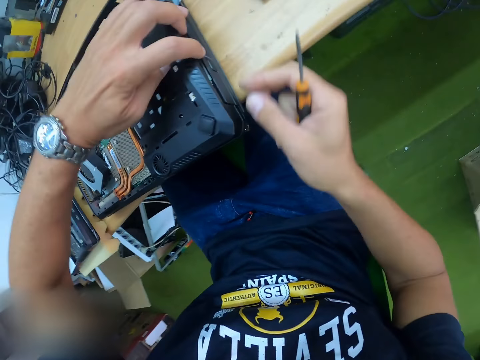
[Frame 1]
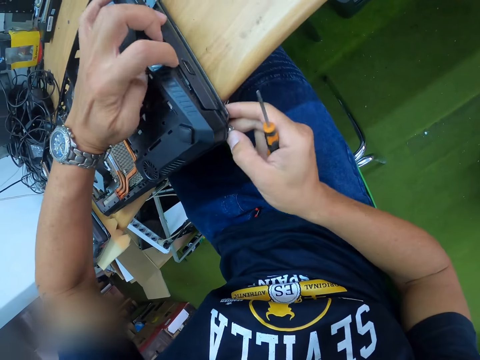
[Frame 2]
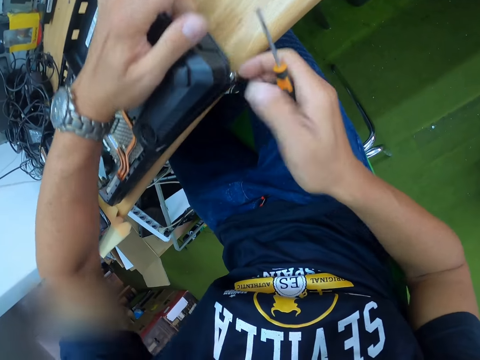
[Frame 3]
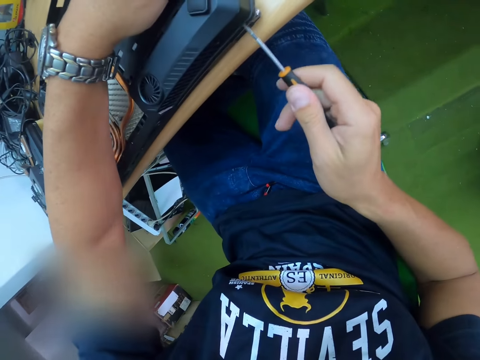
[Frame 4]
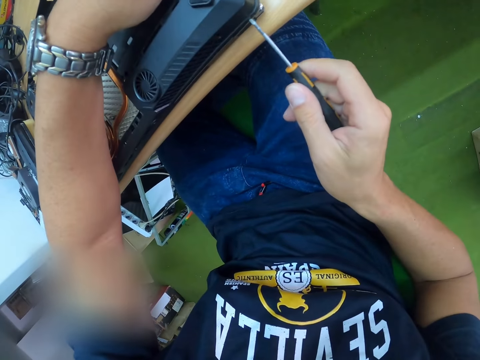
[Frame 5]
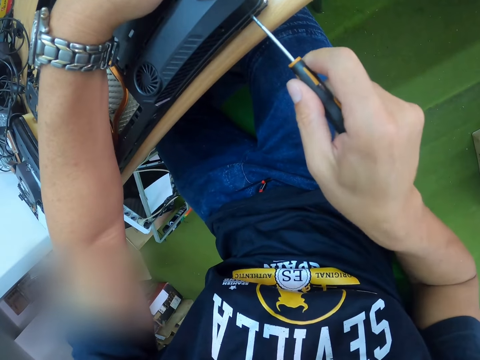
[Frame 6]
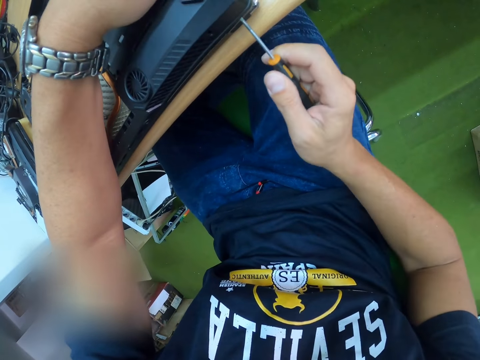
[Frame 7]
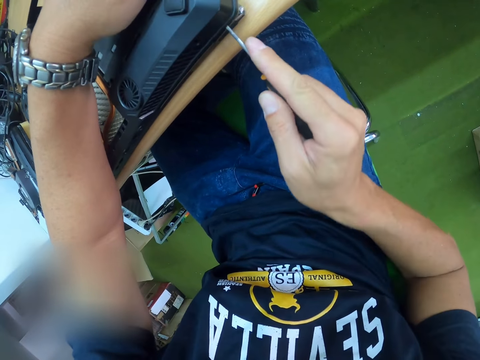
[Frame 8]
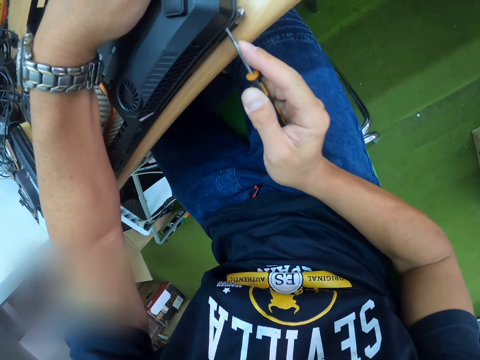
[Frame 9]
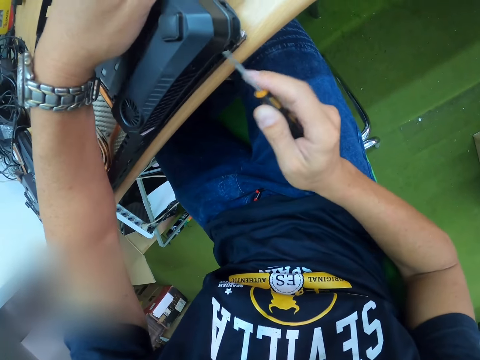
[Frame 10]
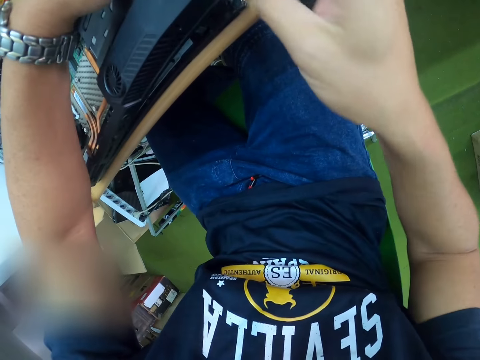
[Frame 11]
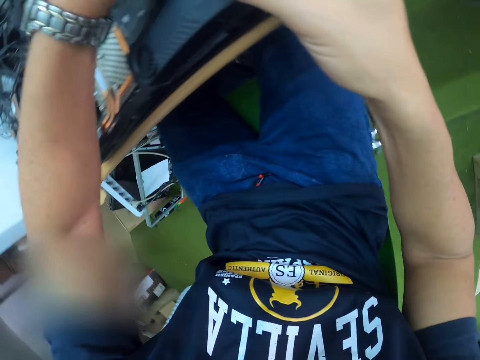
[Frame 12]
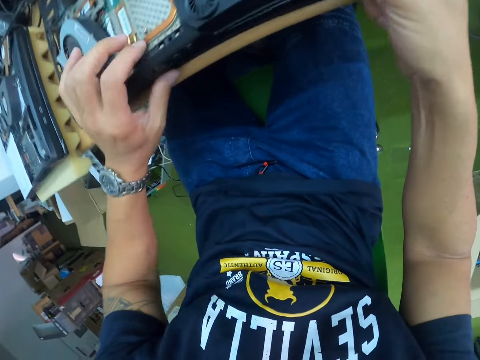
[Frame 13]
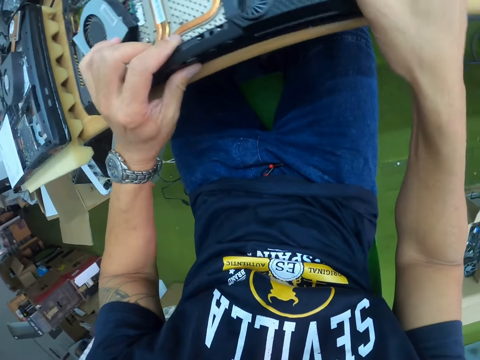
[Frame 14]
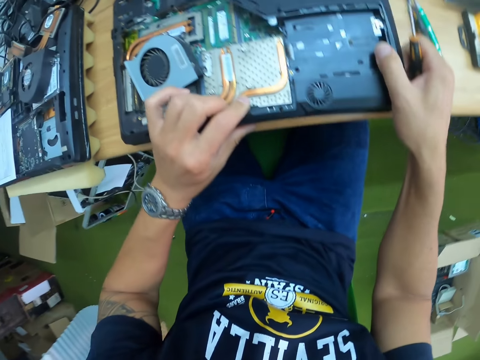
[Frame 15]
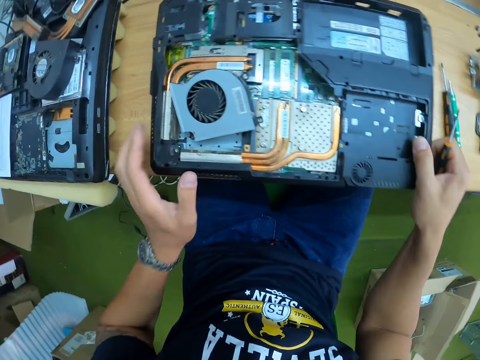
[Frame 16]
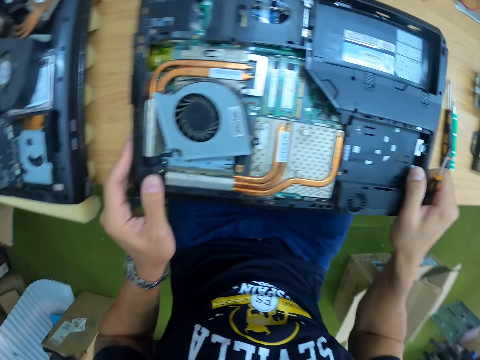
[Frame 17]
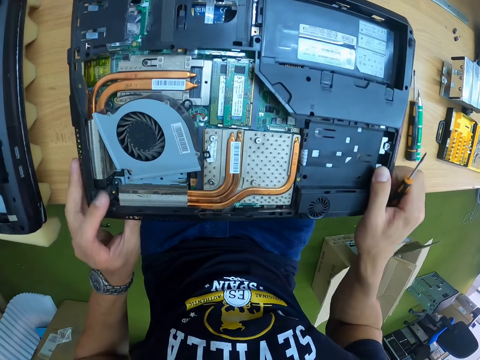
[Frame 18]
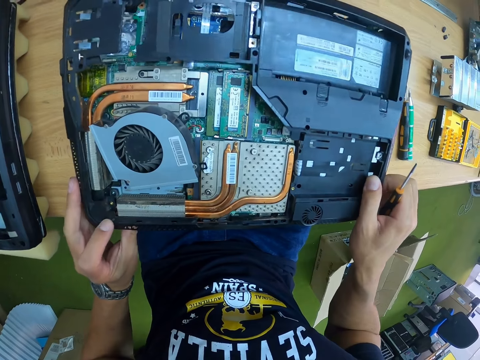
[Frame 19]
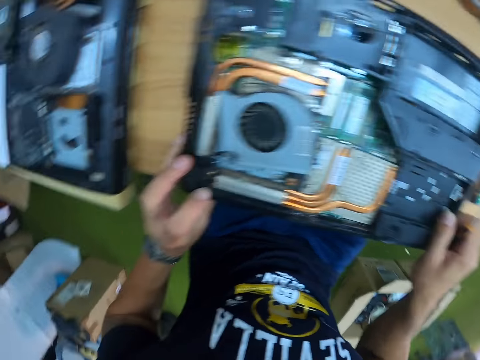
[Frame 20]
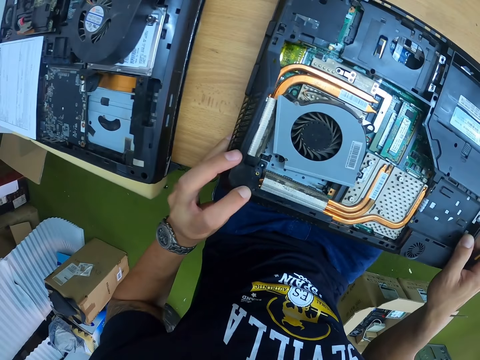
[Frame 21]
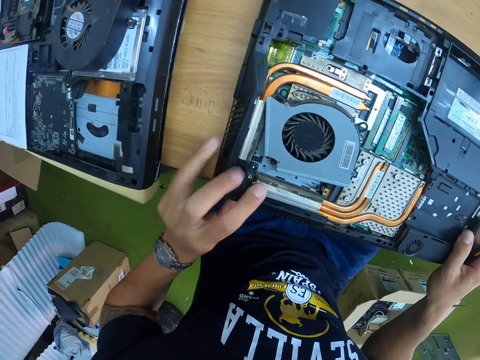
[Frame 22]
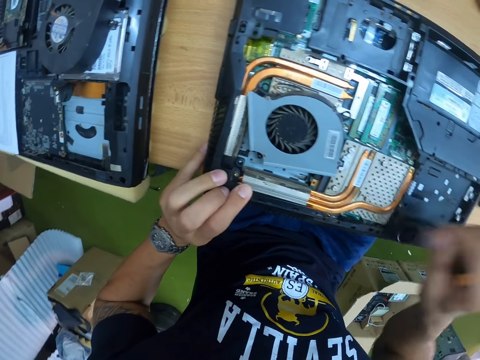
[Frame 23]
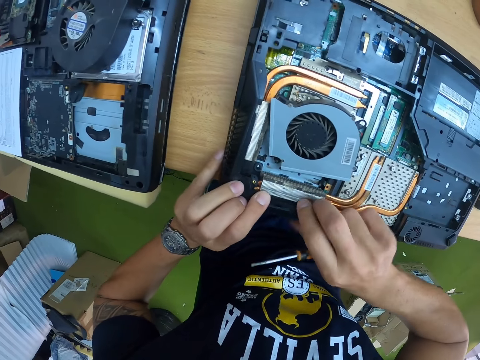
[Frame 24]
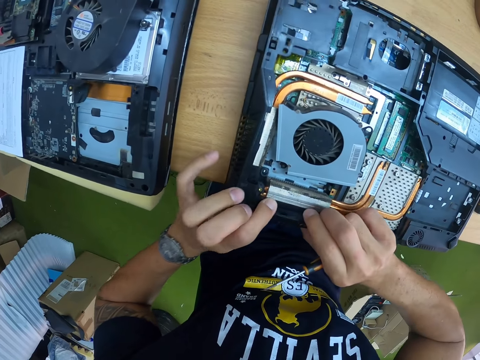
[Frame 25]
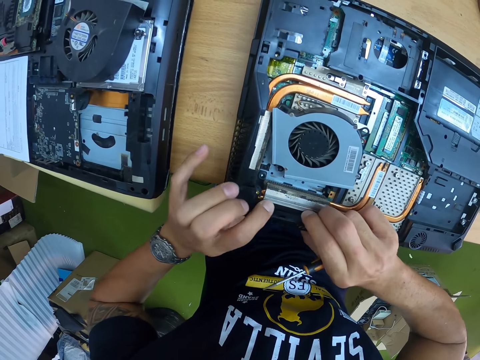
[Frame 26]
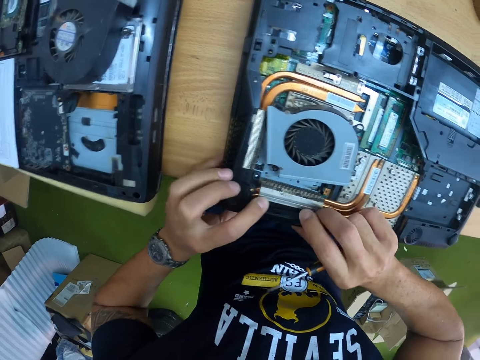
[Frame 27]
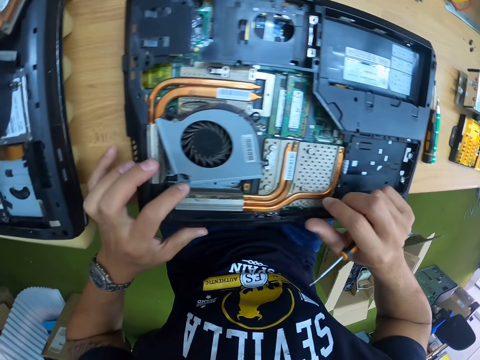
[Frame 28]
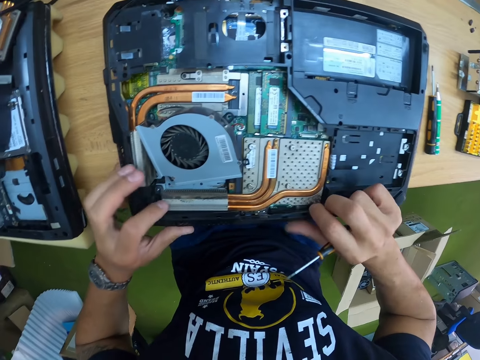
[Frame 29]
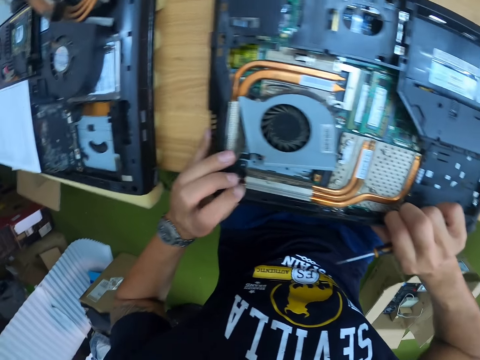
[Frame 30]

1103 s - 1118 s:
The camera wearer inserts the screwdriver in his right hand into the laptop on the table. He fiddles with the panel of the laptop with both hands.

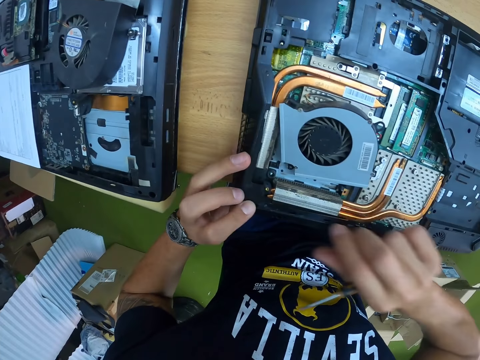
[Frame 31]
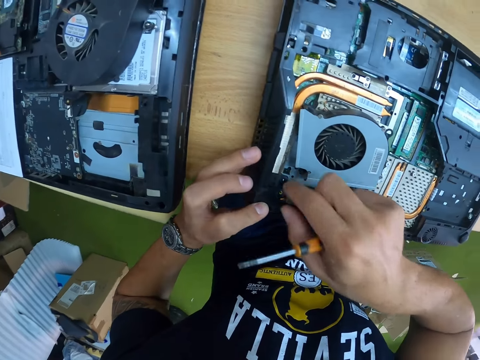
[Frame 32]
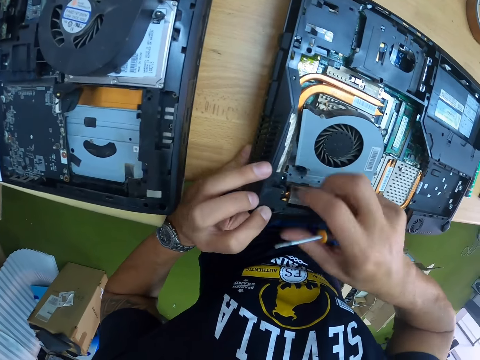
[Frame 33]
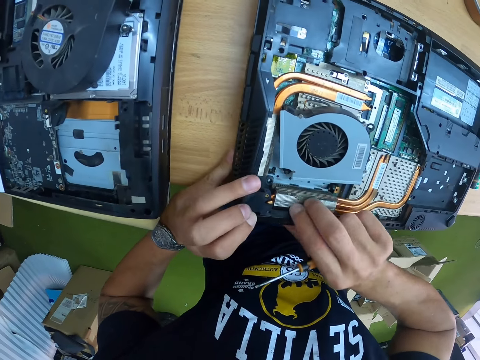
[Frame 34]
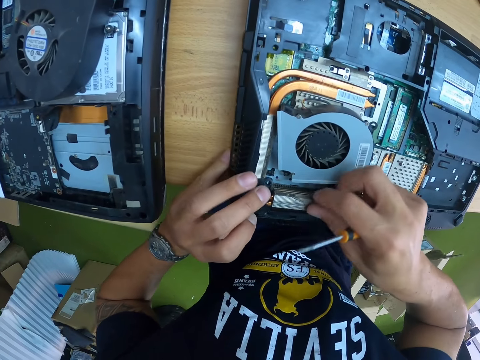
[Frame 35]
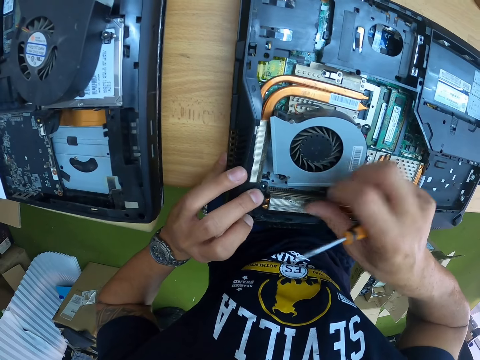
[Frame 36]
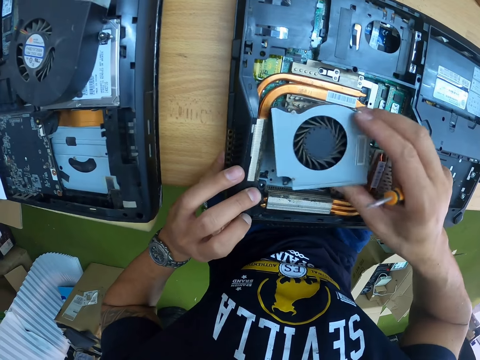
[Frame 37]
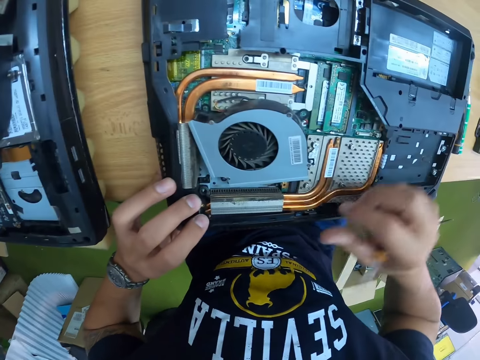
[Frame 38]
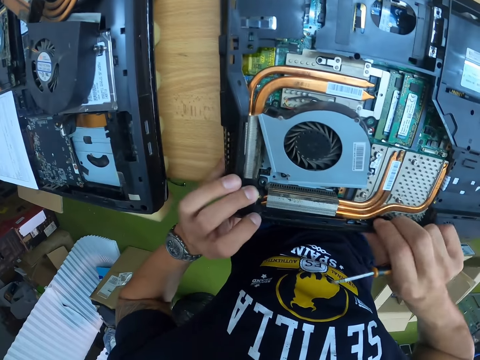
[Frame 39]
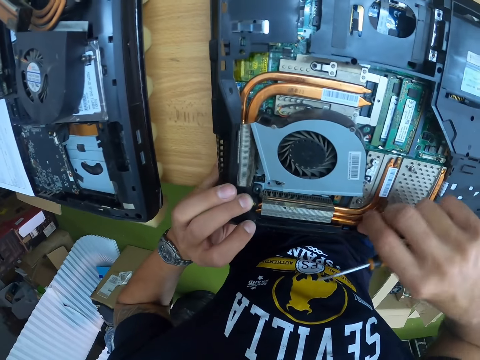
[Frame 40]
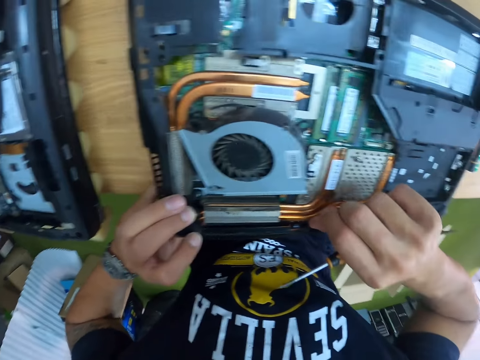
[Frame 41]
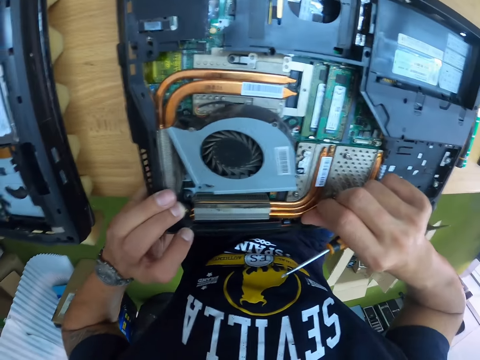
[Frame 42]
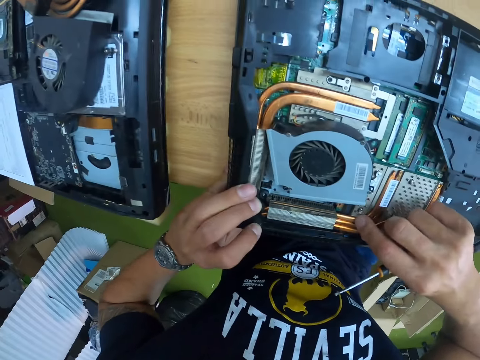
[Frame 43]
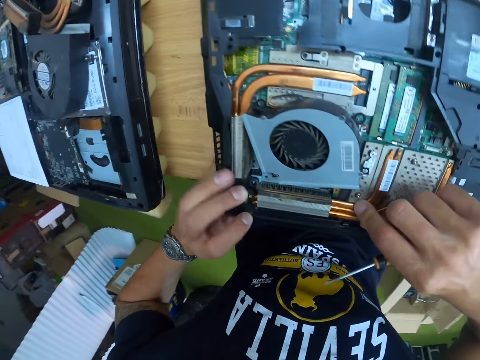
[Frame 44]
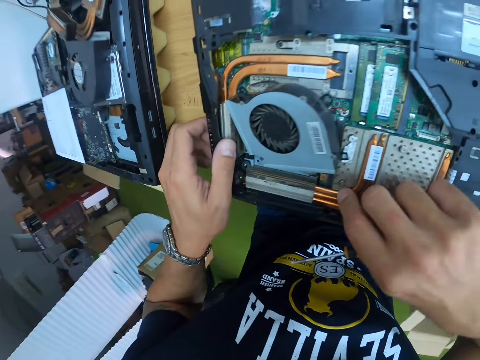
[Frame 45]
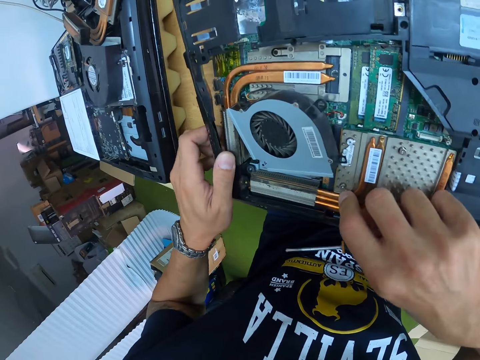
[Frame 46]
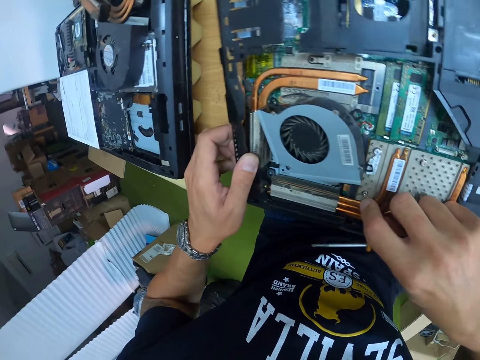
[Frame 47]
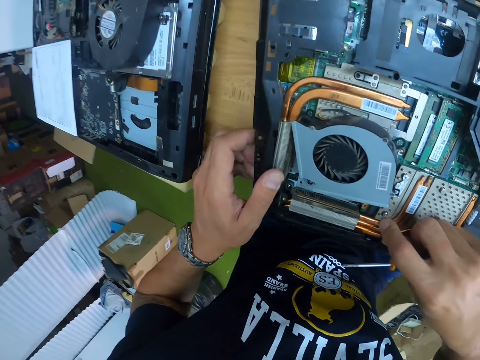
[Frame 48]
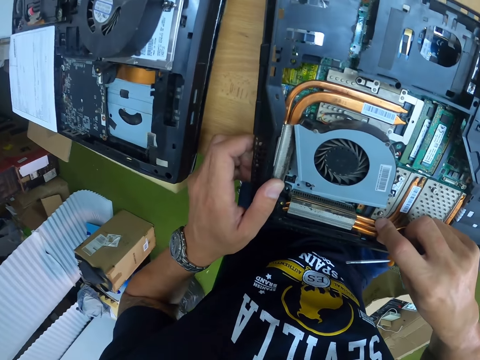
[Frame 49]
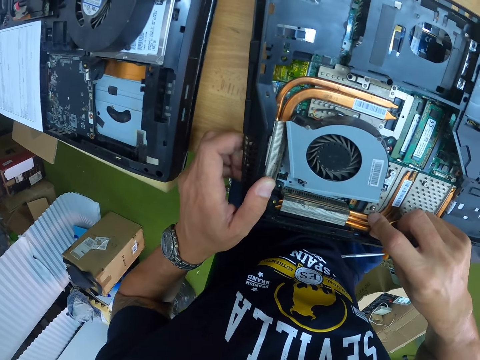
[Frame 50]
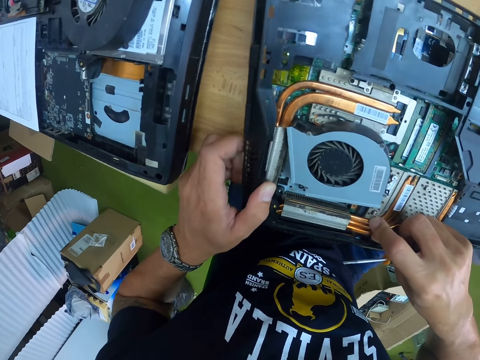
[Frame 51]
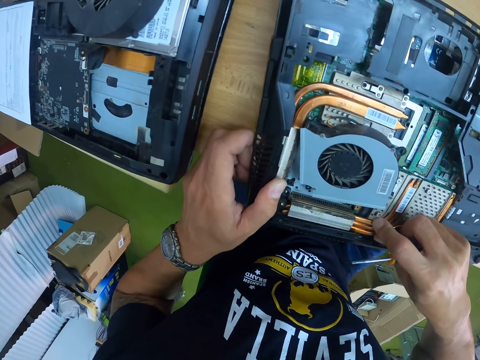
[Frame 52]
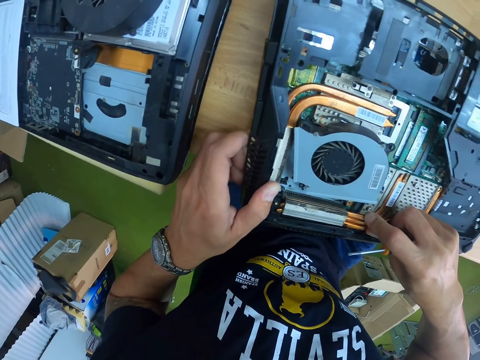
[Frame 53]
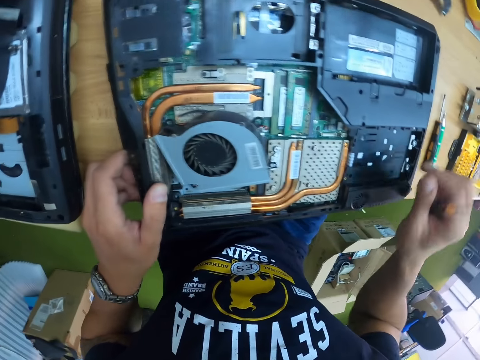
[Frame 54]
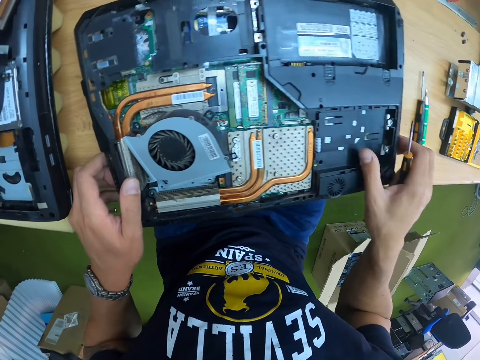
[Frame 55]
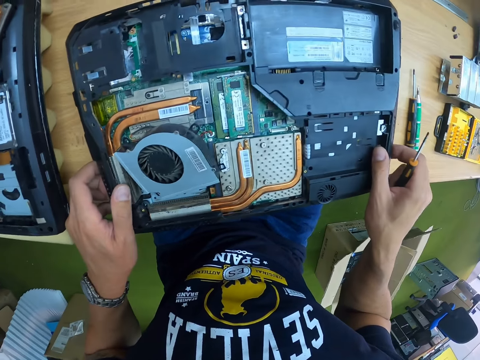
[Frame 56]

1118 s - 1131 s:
The camera wearer touches a cooling fan in the laptop with his right hand. He fiddles with the panel of the laptop with both hands.
